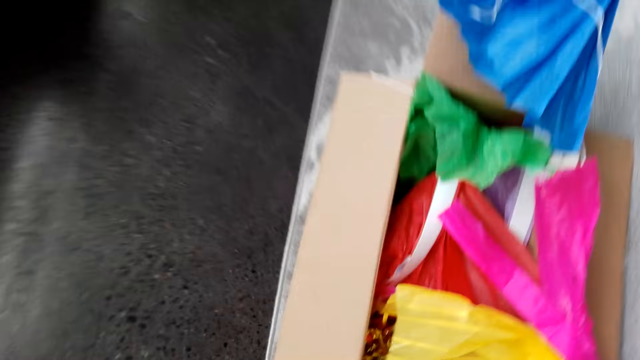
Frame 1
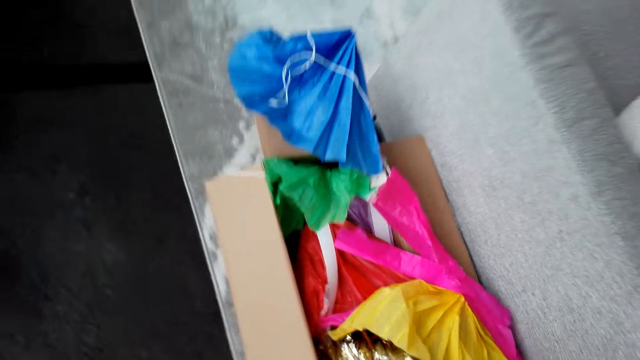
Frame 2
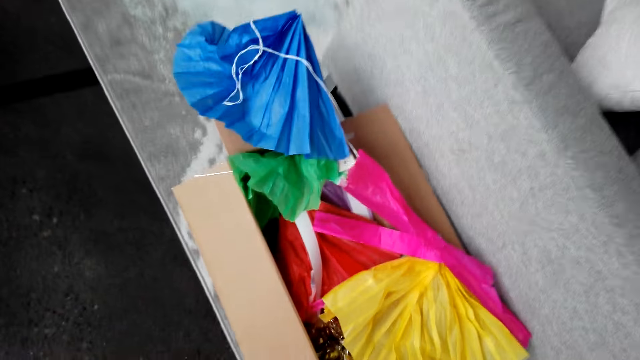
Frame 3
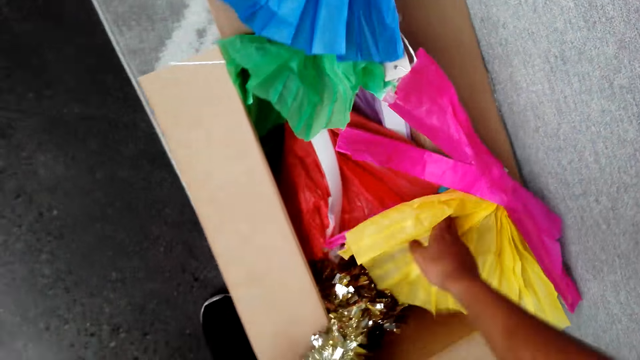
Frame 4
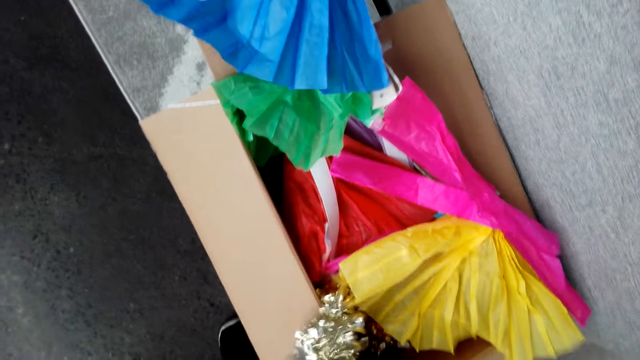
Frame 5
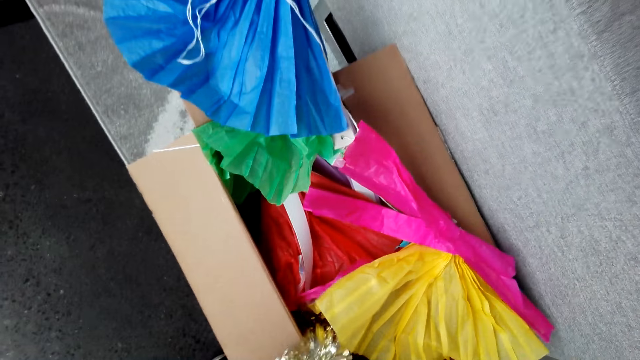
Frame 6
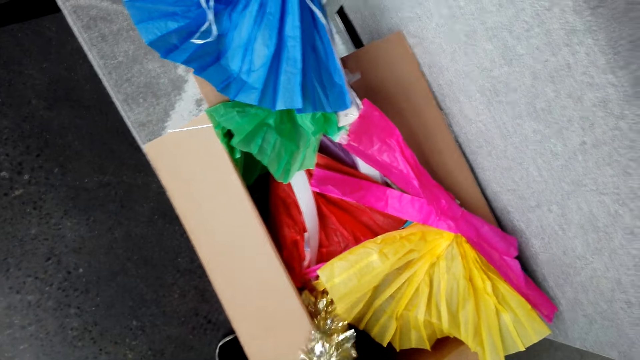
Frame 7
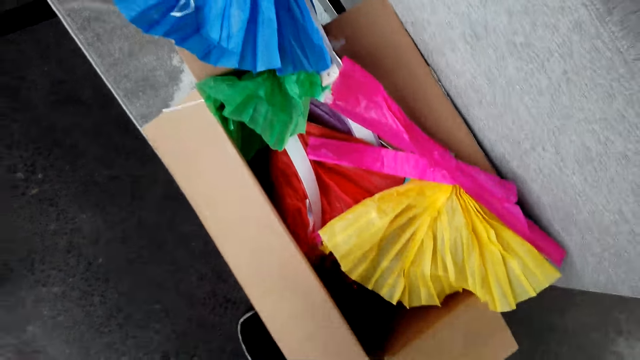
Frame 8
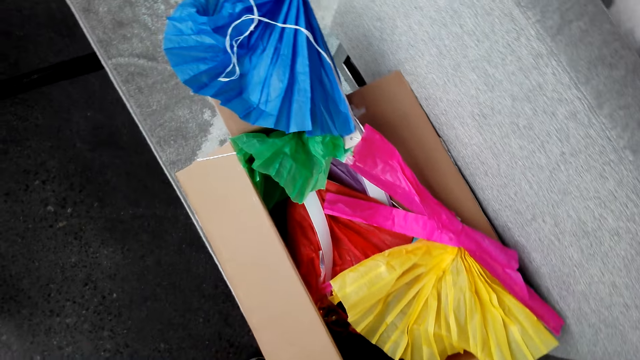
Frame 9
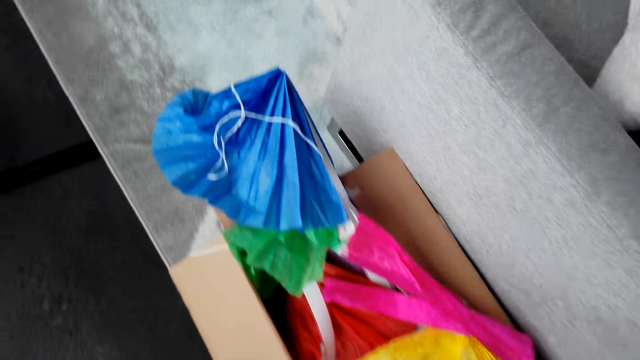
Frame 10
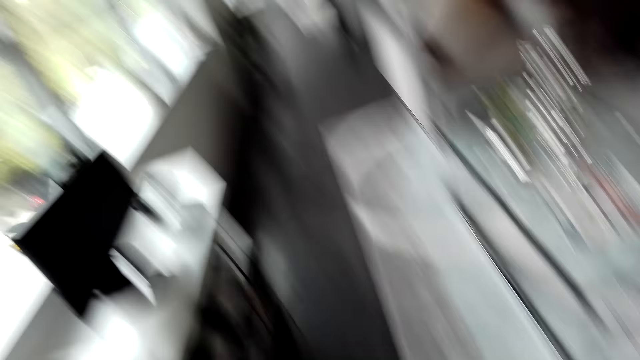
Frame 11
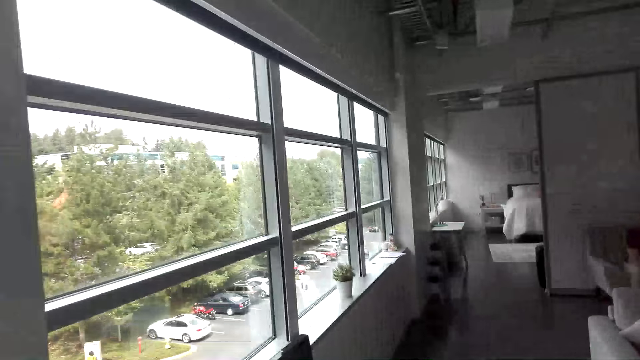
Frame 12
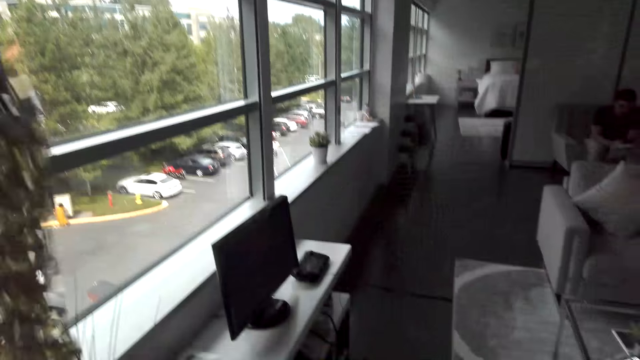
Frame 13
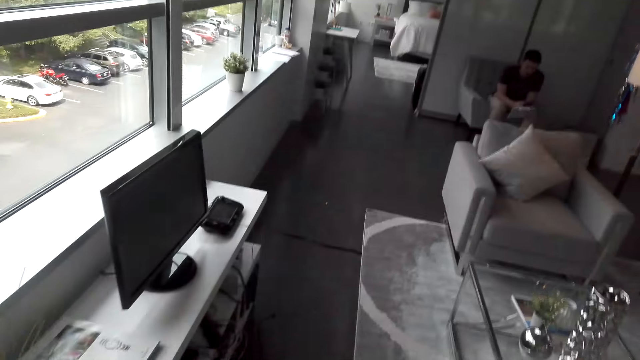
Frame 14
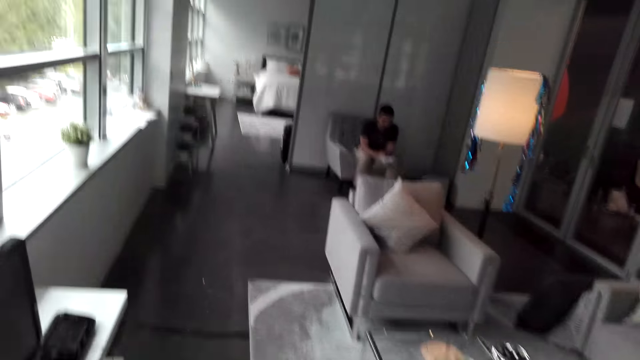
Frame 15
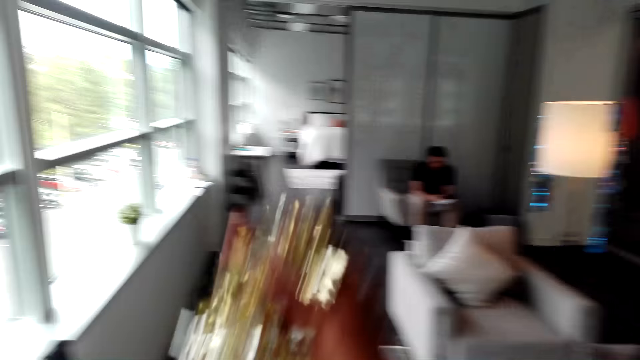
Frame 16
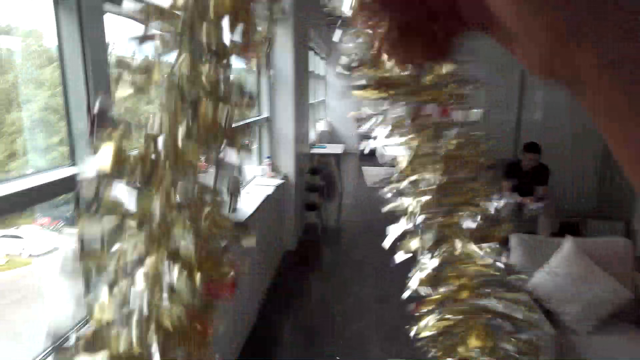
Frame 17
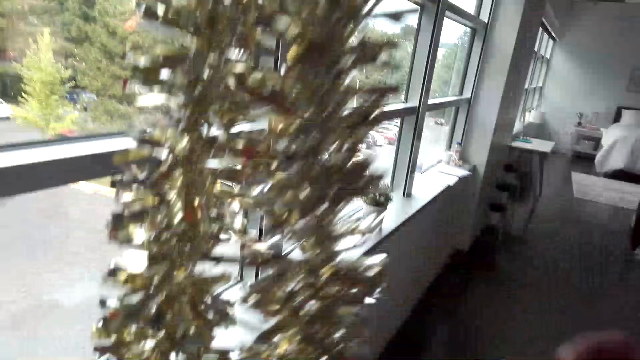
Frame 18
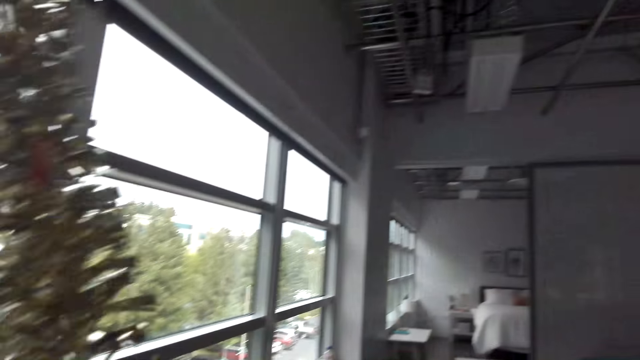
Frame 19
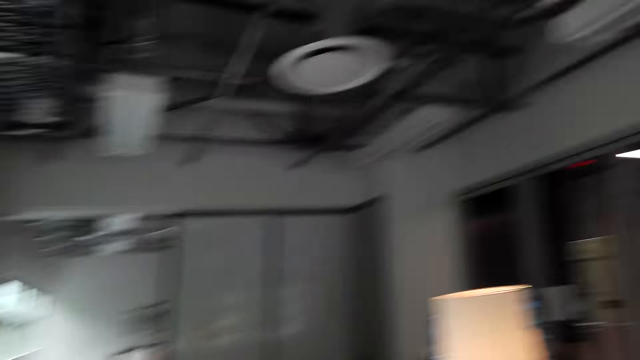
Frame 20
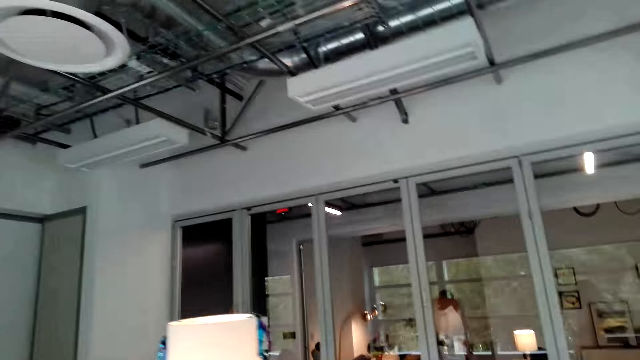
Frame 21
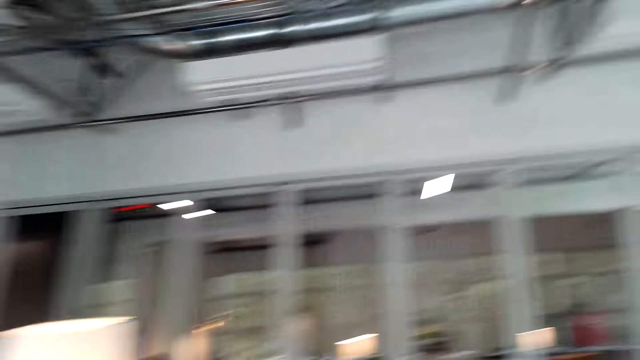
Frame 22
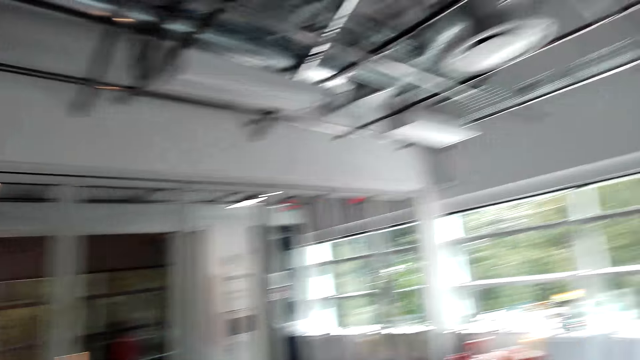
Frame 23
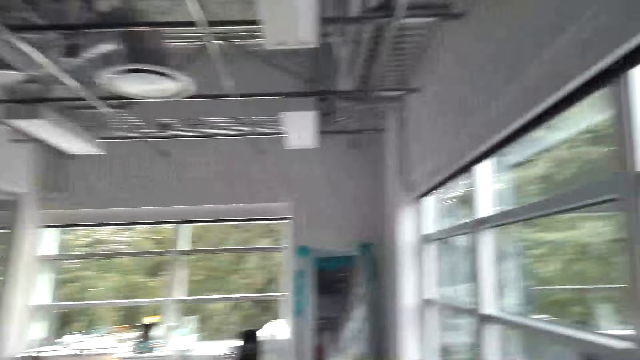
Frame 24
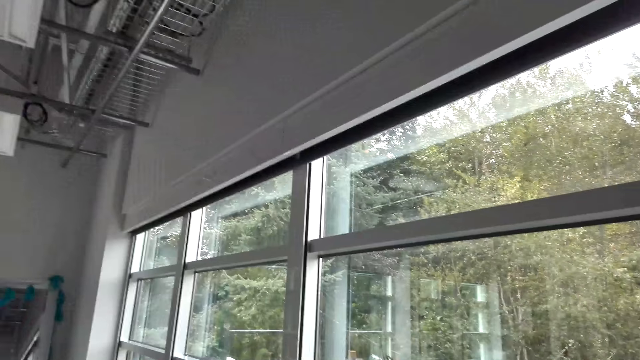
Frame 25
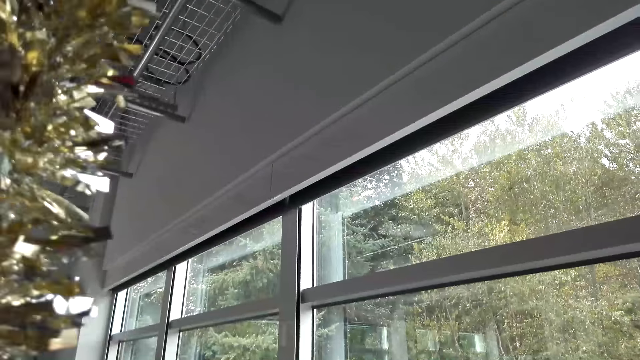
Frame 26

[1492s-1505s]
The camera wearer takes flower decorations from the box. They walk with the decorations. They straighten the flower decorations in the room.

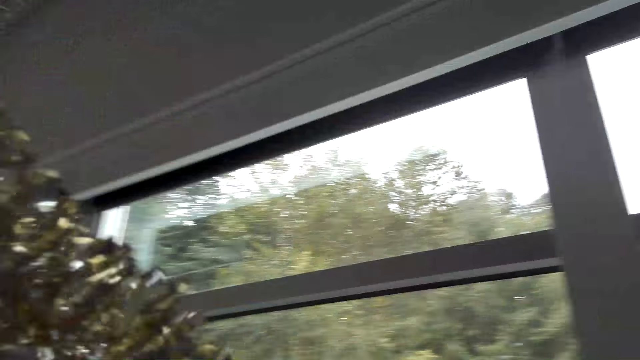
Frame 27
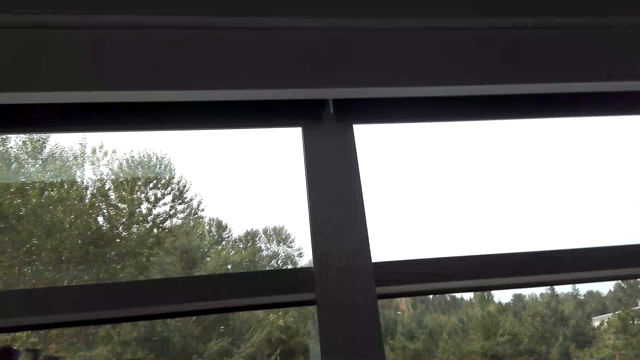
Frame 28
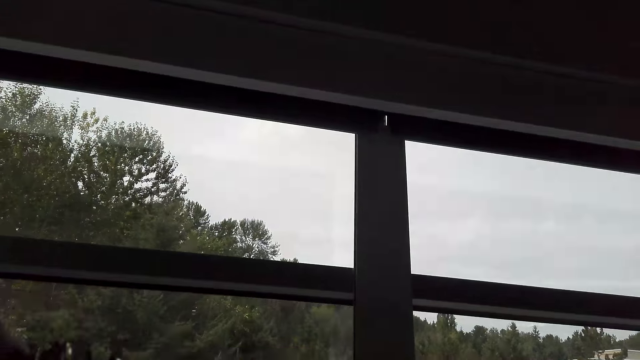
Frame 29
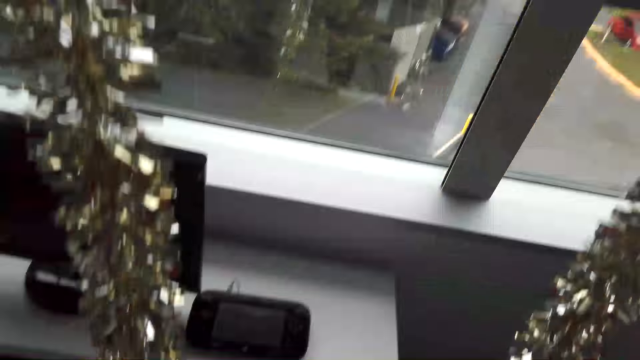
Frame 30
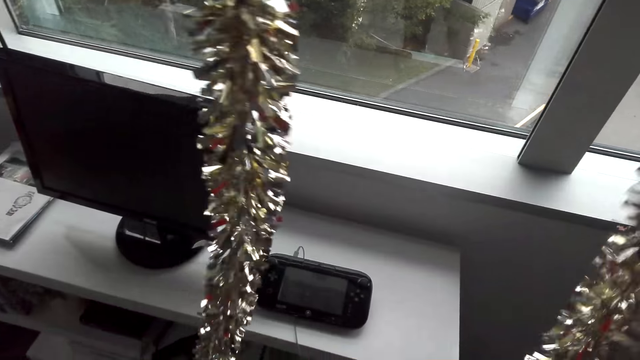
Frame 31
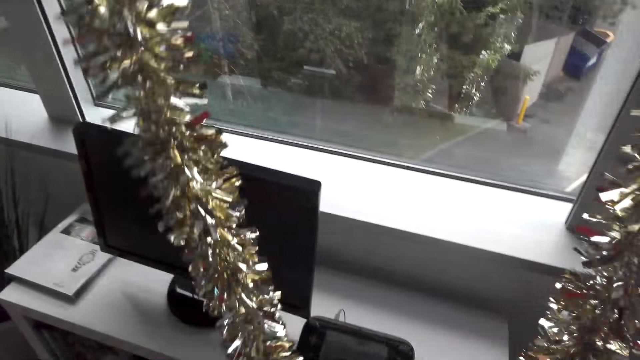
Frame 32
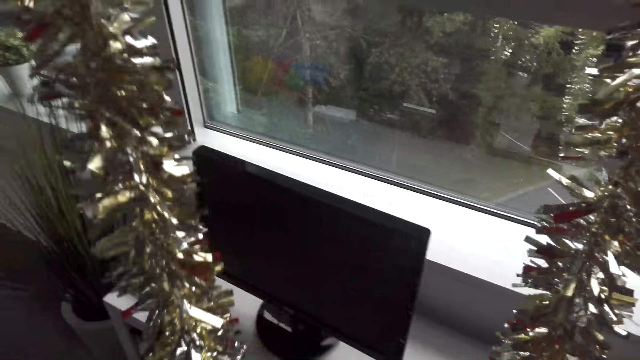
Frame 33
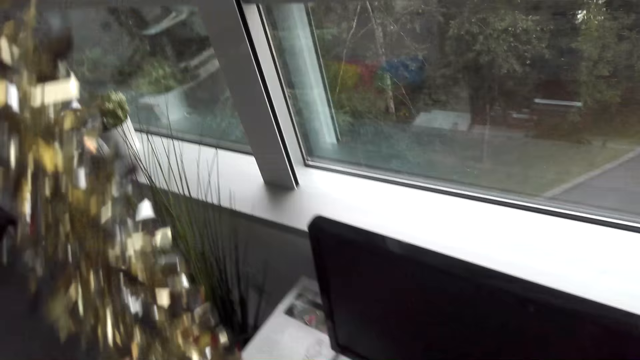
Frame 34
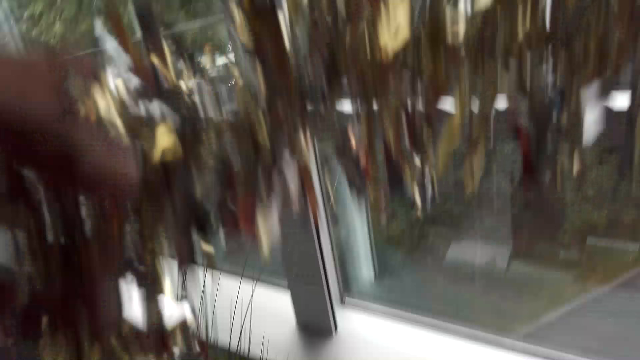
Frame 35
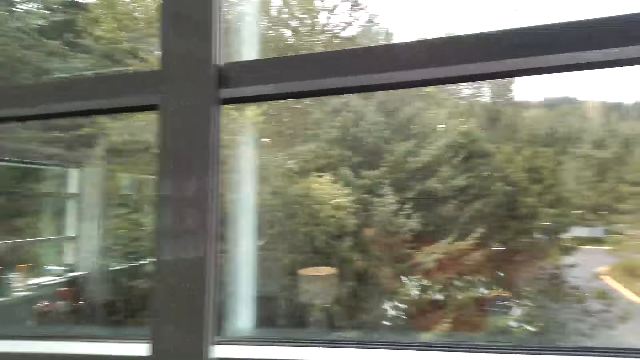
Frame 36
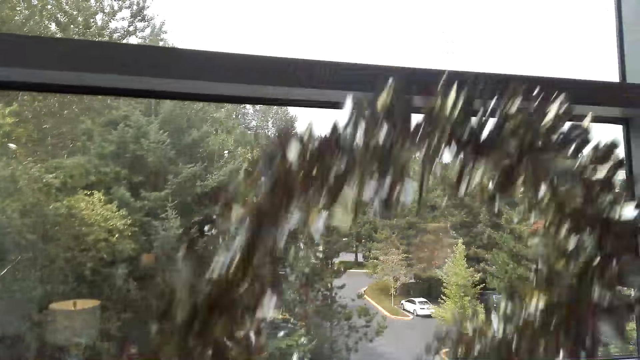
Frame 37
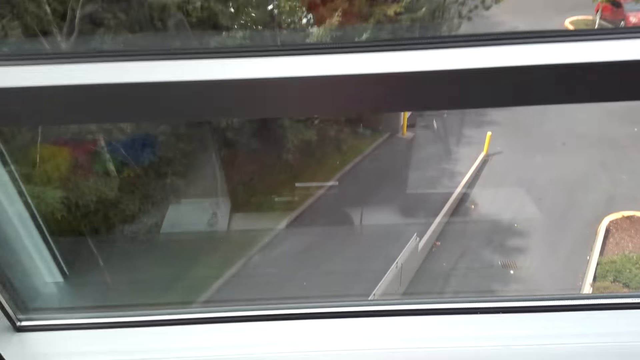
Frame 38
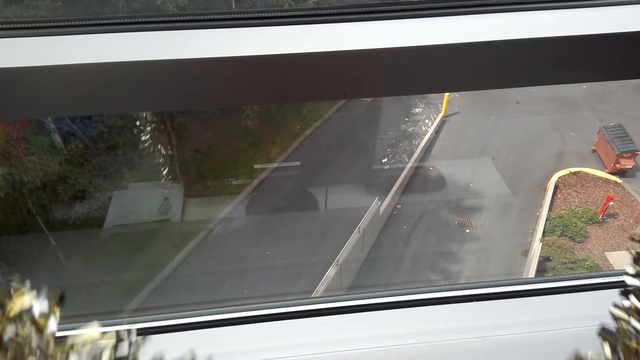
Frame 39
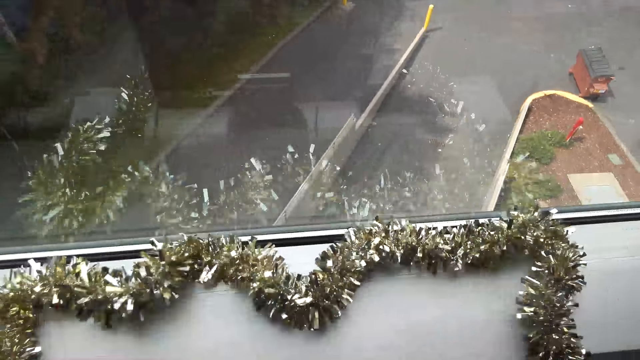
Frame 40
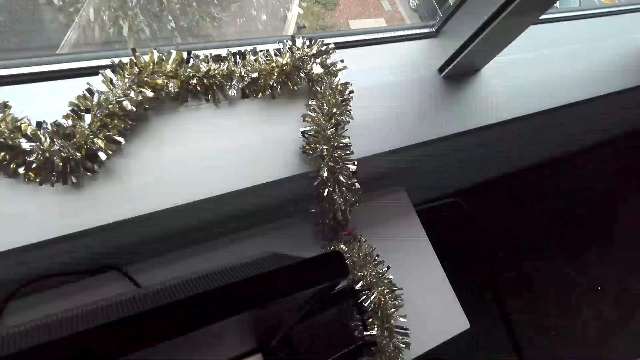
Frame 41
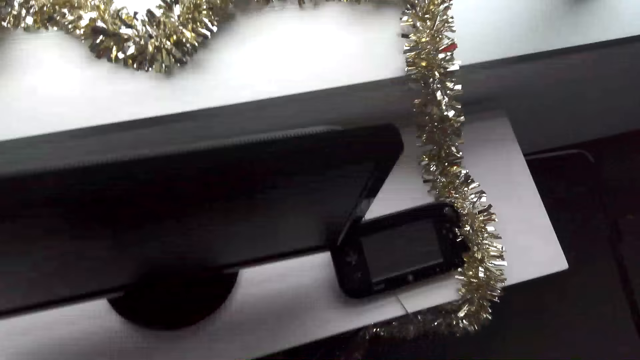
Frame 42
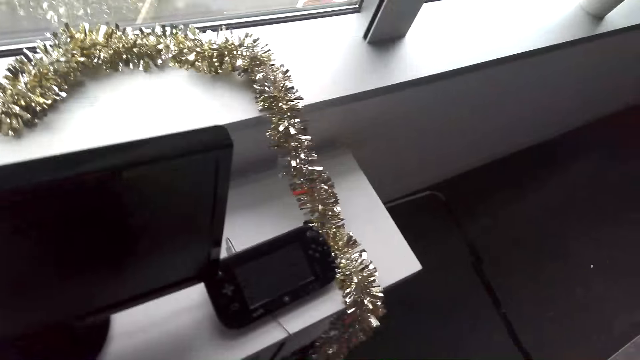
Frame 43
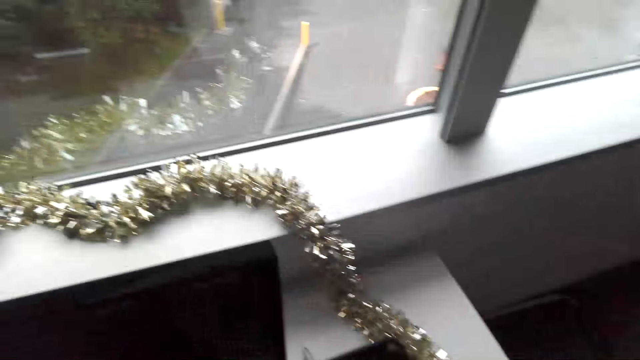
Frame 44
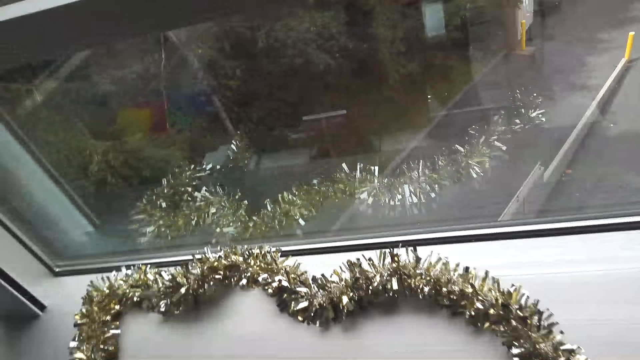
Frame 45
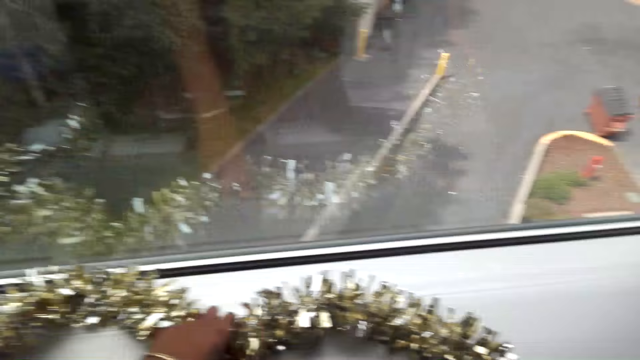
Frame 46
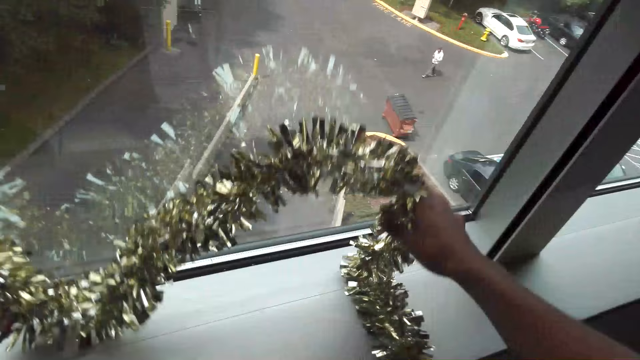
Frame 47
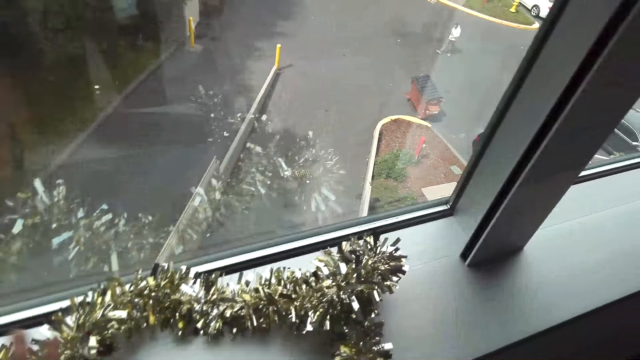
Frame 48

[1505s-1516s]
The camera wearer puts the decorations on the window frame or window cabinet.
